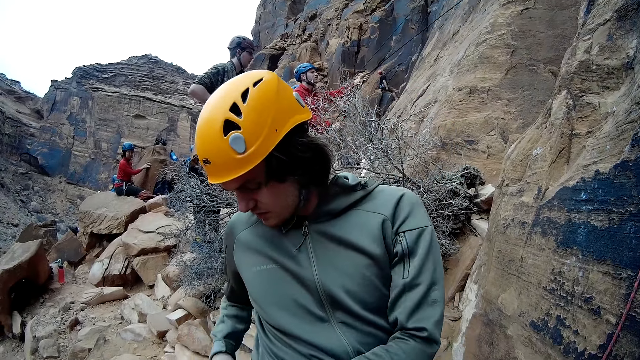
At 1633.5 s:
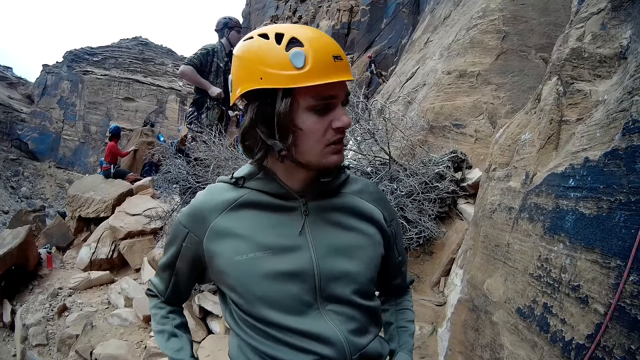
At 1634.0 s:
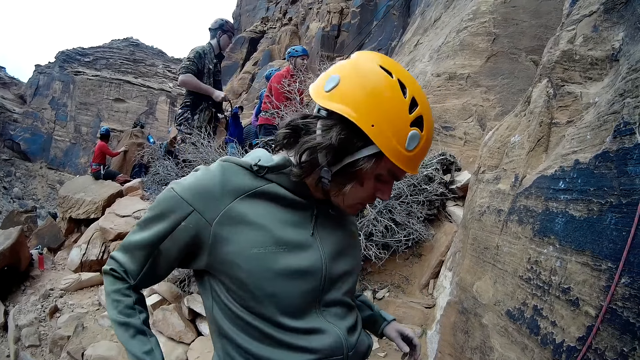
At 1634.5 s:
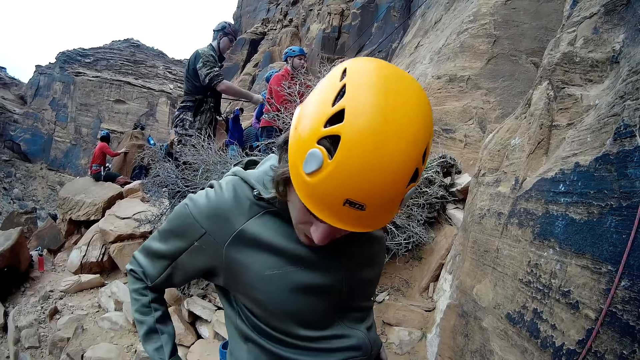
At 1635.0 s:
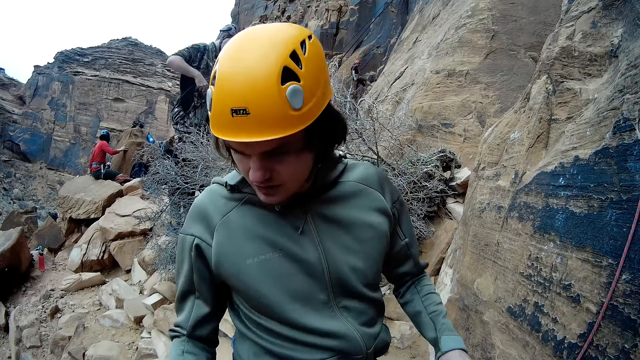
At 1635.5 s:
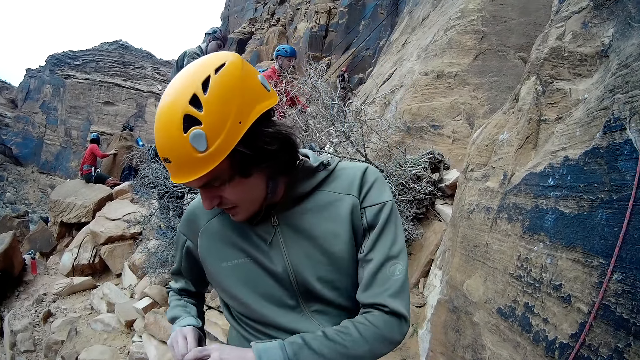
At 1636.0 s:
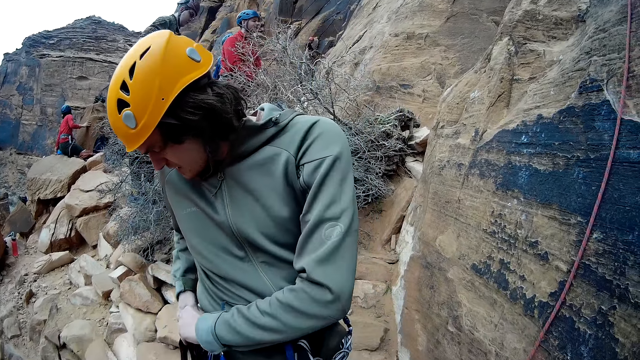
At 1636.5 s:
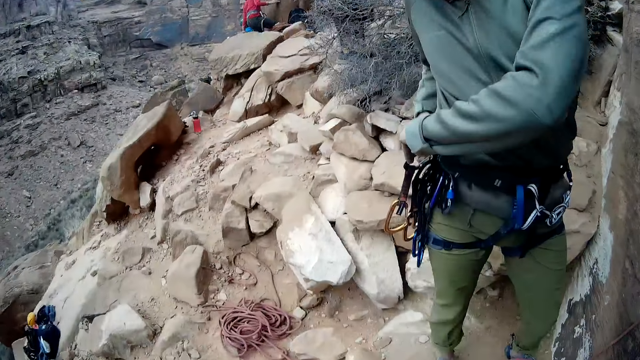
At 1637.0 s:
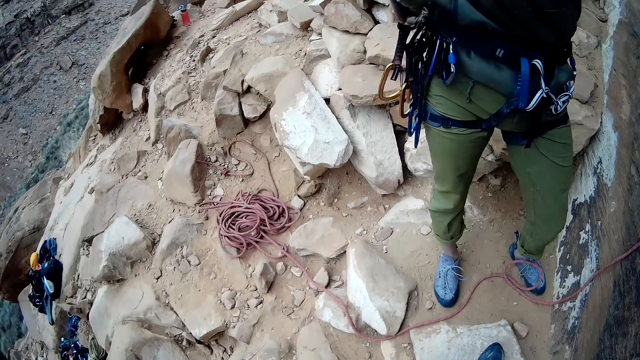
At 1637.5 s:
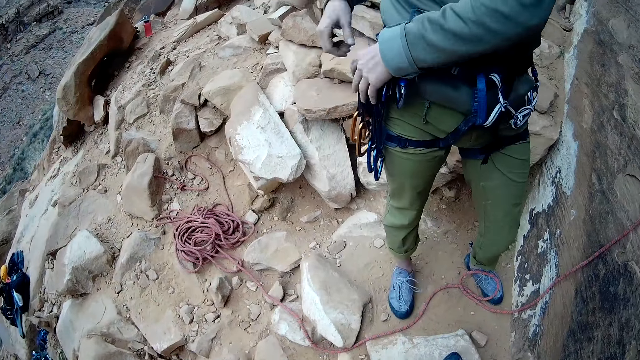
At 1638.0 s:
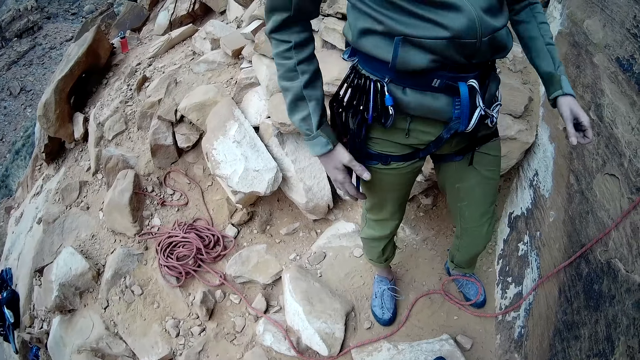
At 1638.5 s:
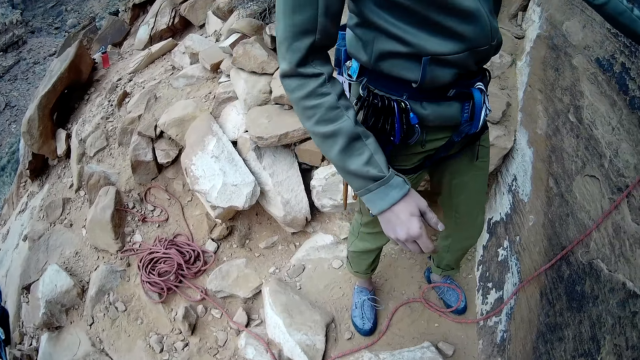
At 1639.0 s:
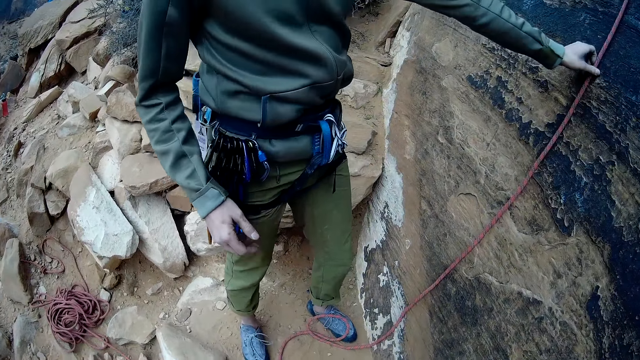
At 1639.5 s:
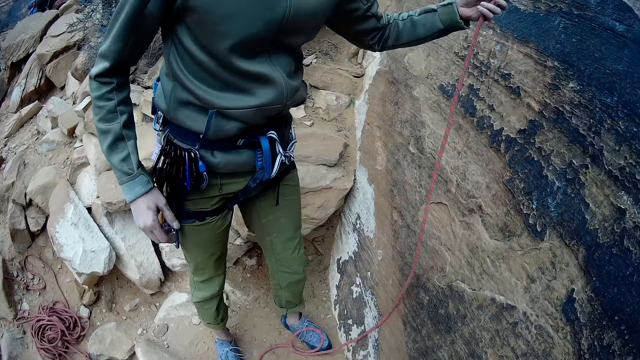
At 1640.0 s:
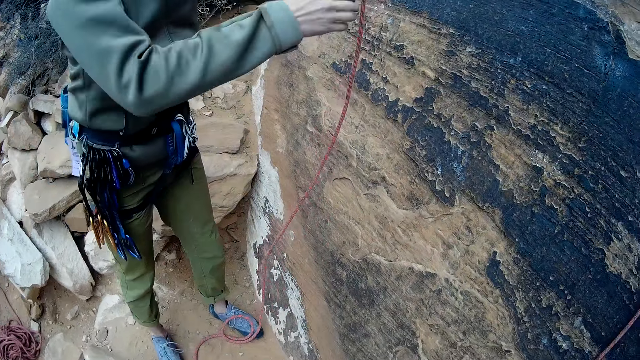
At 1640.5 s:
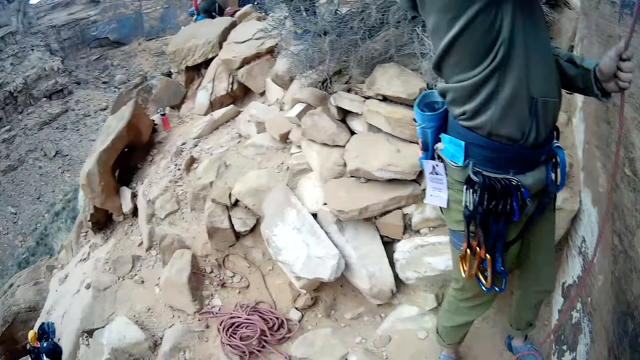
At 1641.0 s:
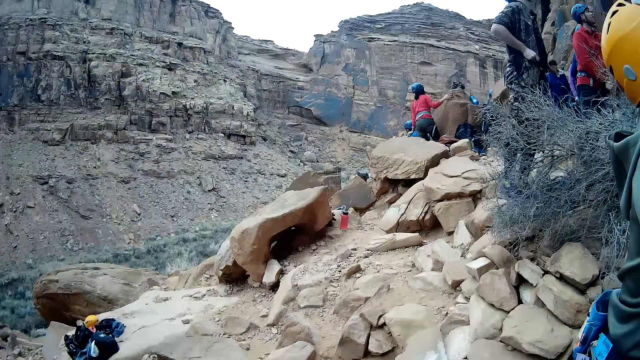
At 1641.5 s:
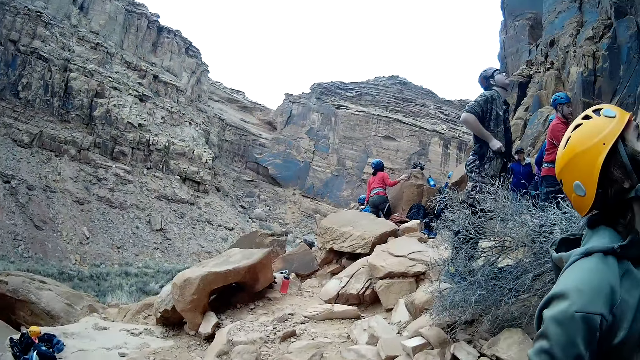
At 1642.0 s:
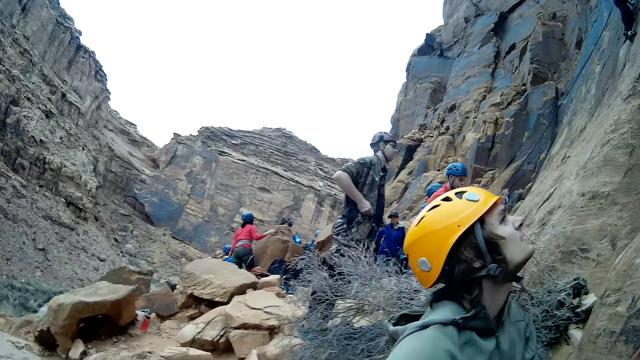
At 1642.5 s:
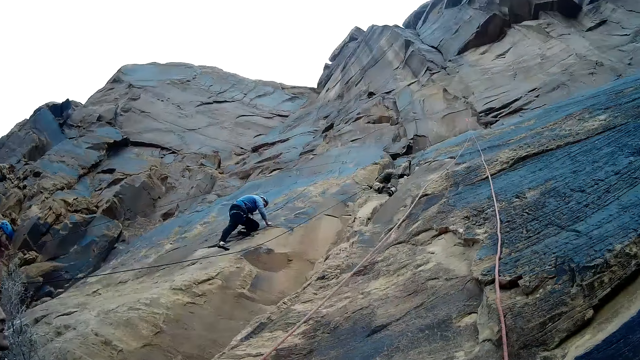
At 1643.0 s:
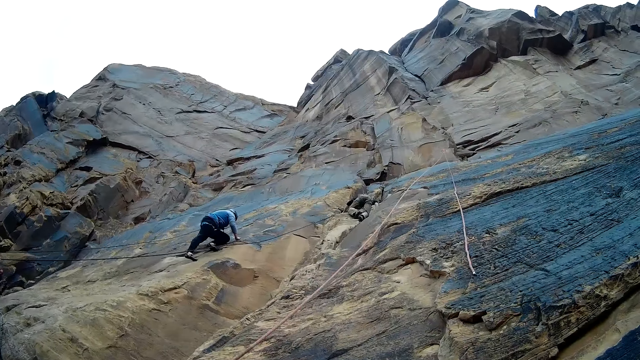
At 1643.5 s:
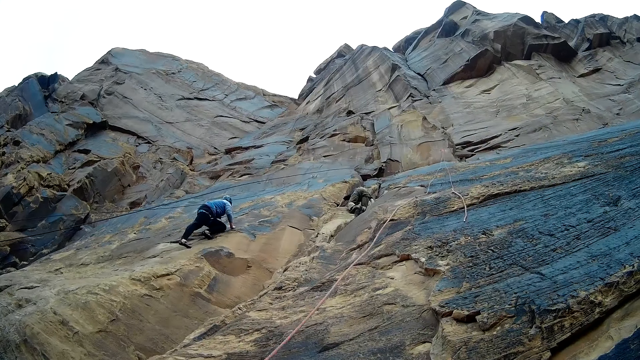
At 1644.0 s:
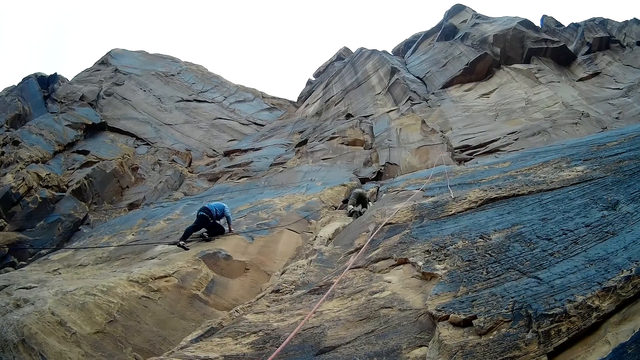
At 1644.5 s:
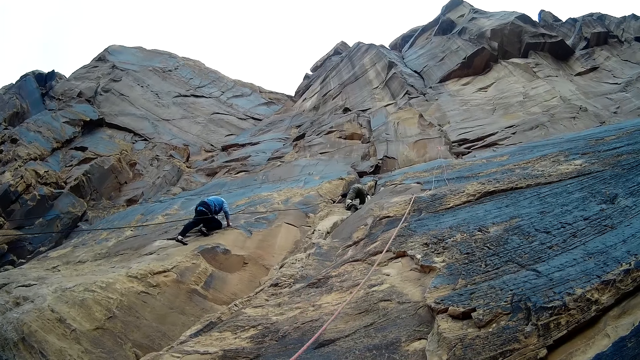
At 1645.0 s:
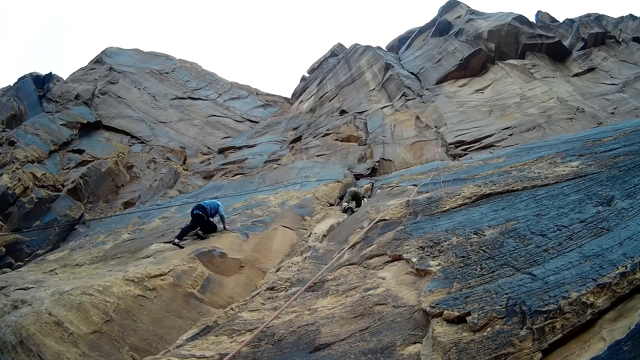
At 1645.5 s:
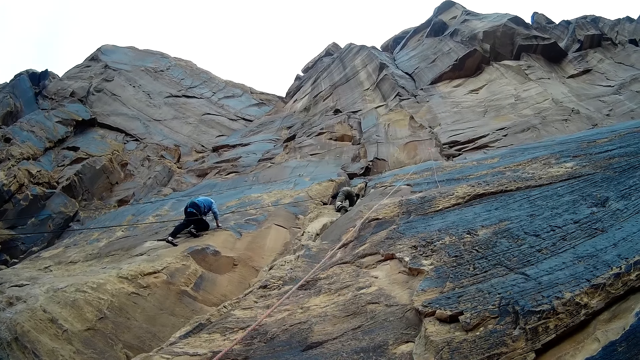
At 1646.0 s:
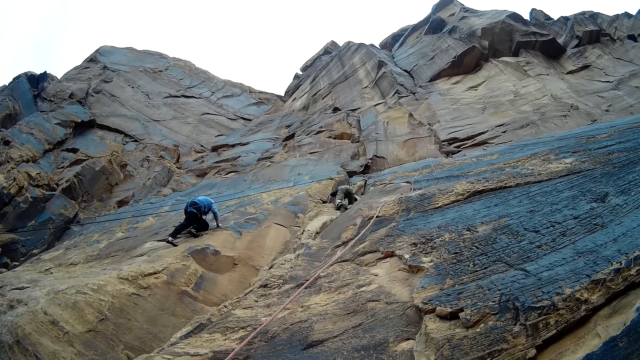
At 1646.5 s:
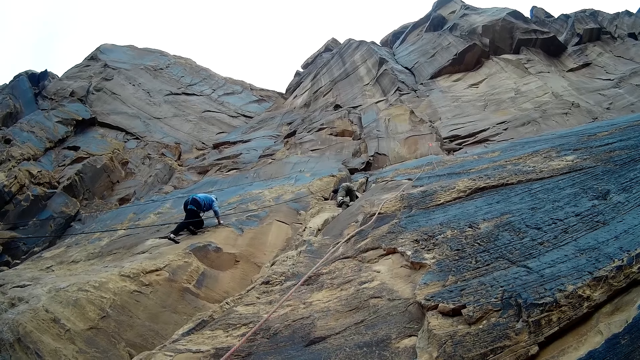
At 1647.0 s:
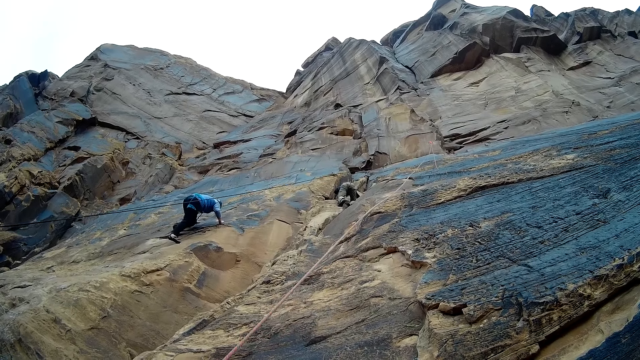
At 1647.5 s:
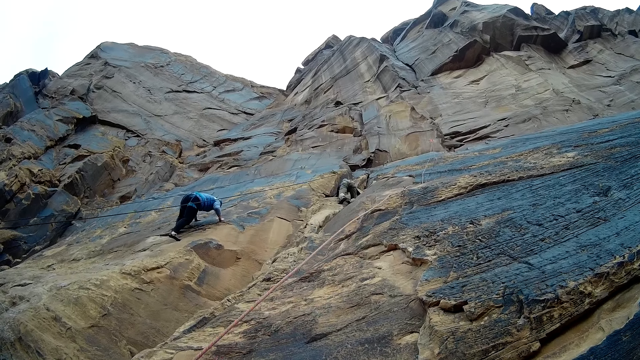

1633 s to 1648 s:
A man touches climbing hooks. The man attaches a quickdraw to a harness around his waist with both hands. He taps his thigh. He holds the climbing rope with his left hand and takes the climbing rope. He pulls the rope. The camera wearer looks up. The man pulls the climbing rope from the mountain.

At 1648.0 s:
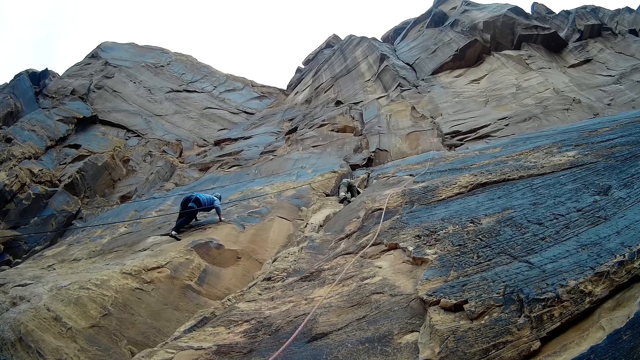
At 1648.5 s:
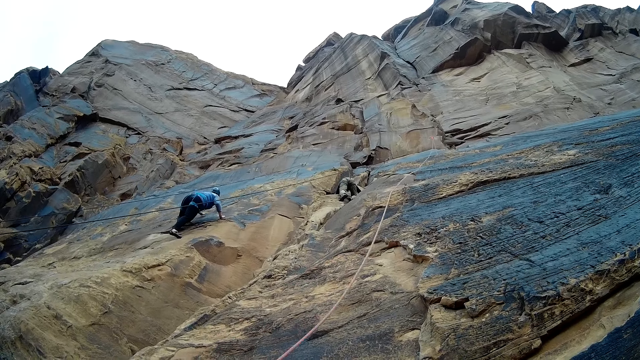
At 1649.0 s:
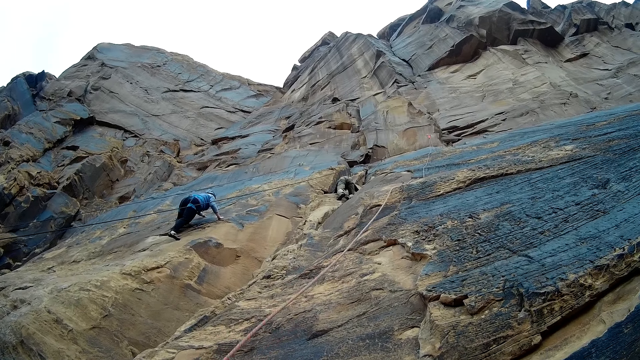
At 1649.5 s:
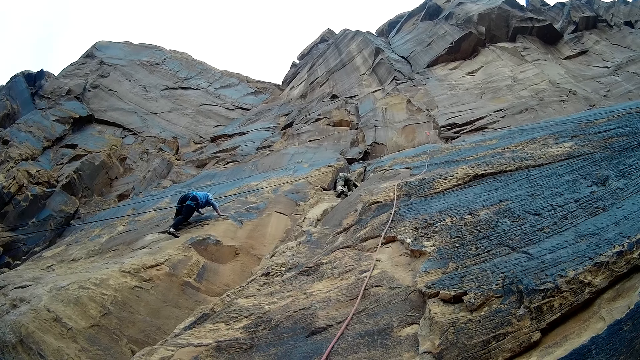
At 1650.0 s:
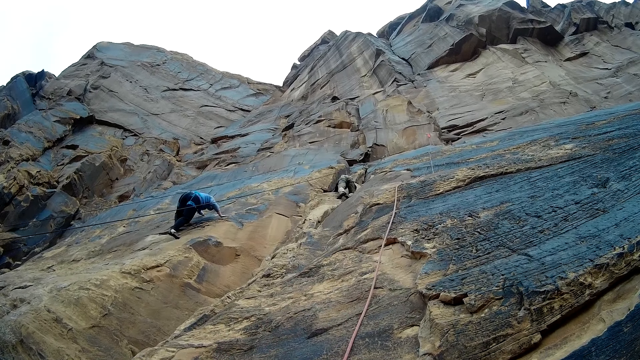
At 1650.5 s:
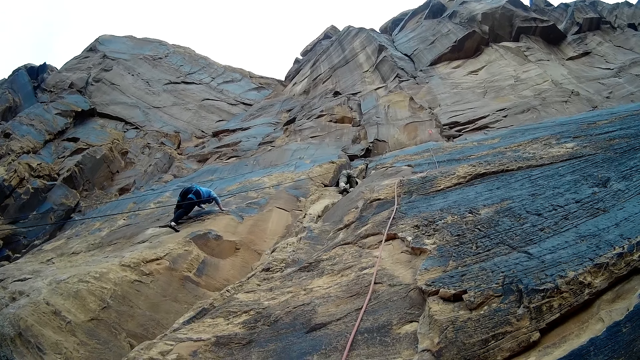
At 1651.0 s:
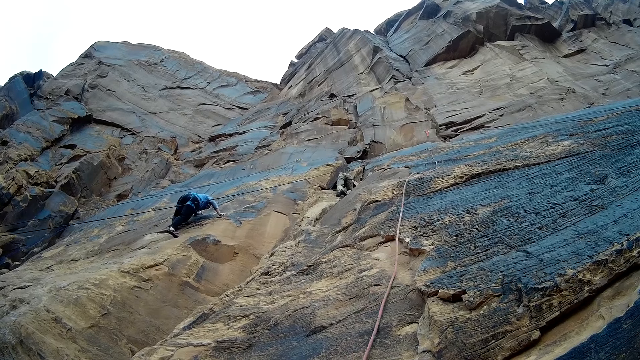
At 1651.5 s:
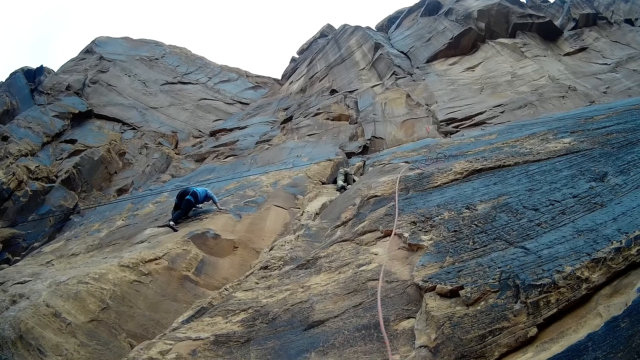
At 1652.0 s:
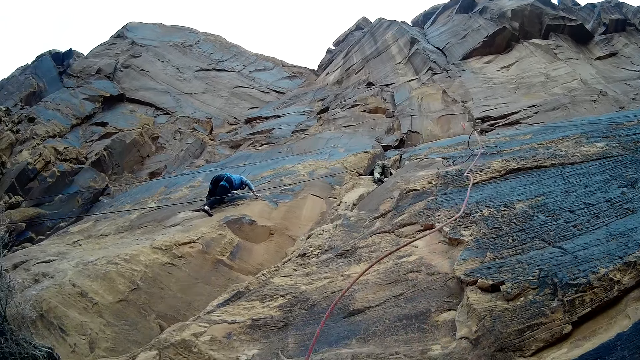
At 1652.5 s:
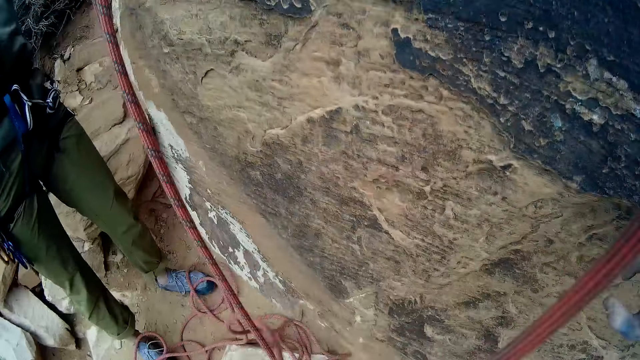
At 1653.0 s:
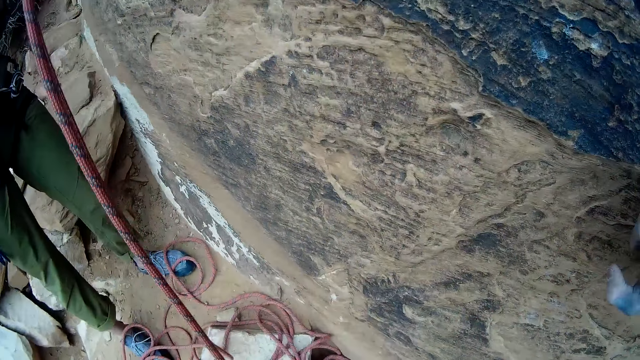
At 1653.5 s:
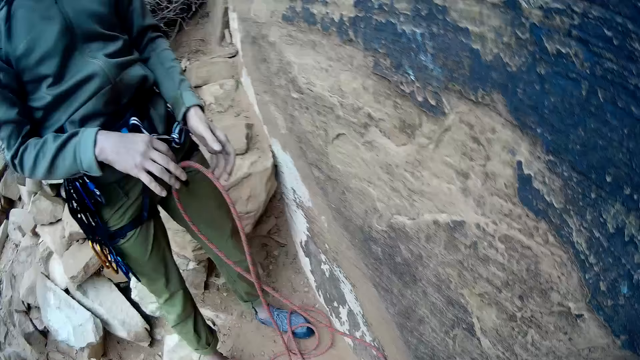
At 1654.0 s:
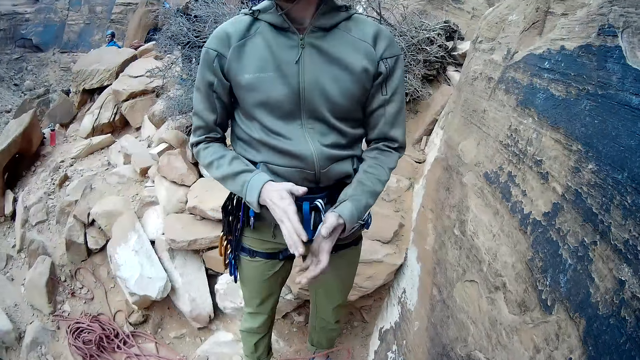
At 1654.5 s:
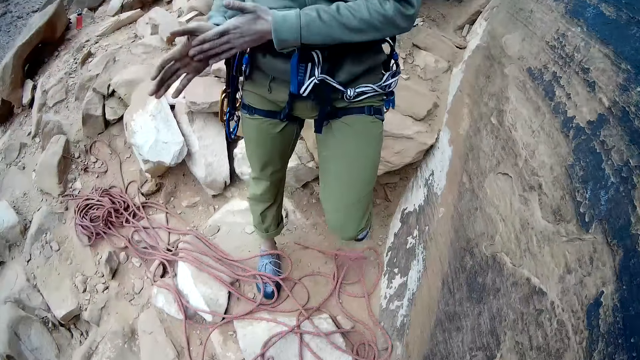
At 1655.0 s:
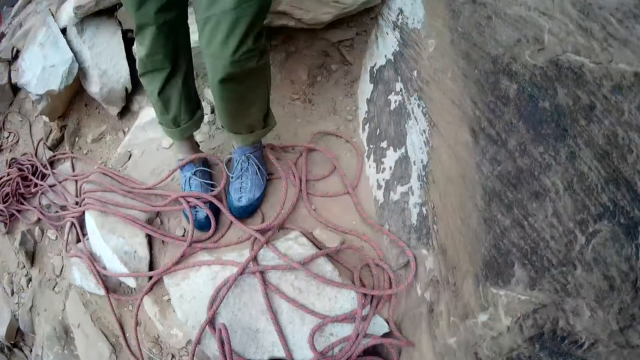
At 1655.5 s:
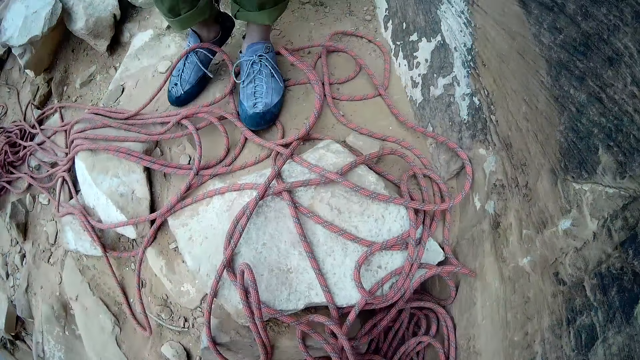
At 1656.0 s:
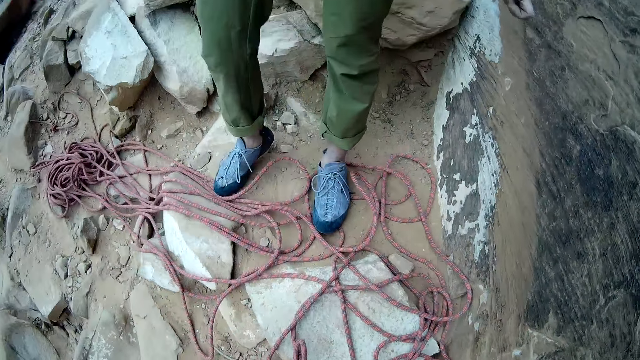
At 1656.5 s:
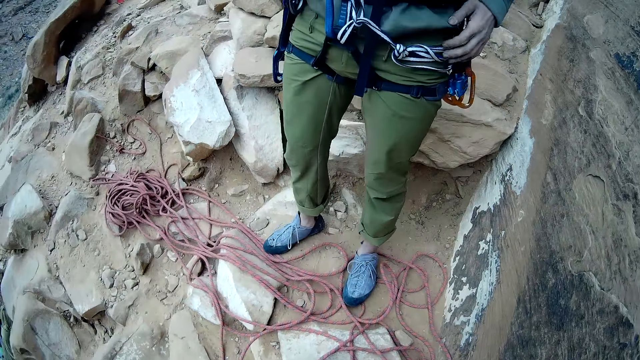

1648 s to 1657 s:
The camera wearer looks down. A man rubs his hand. The man moves.
